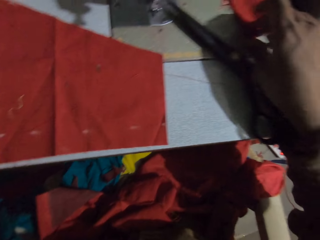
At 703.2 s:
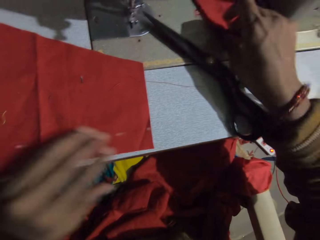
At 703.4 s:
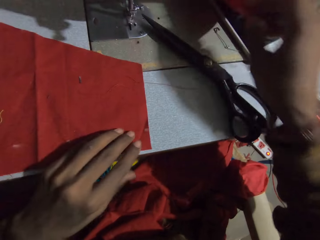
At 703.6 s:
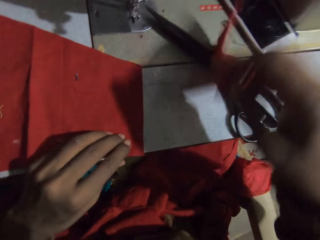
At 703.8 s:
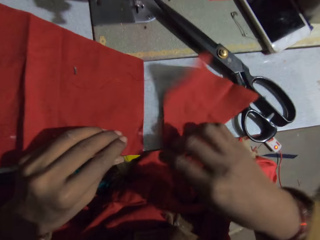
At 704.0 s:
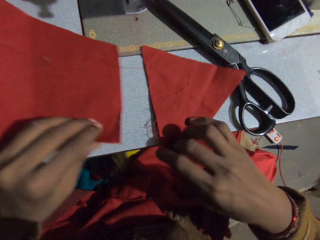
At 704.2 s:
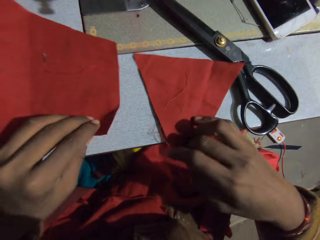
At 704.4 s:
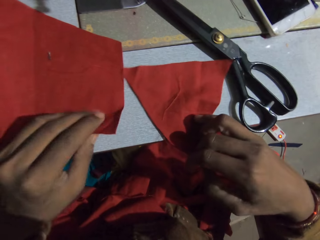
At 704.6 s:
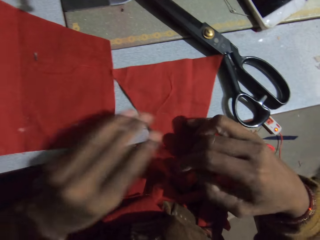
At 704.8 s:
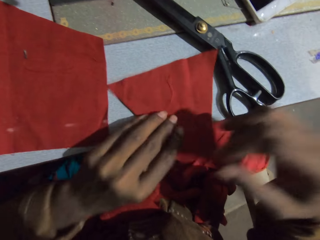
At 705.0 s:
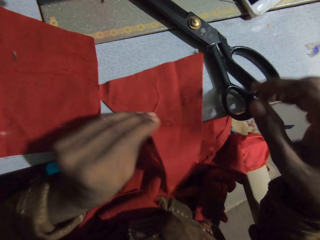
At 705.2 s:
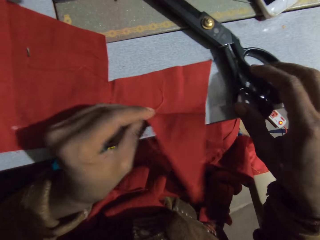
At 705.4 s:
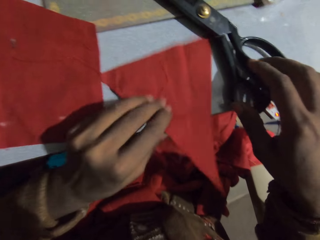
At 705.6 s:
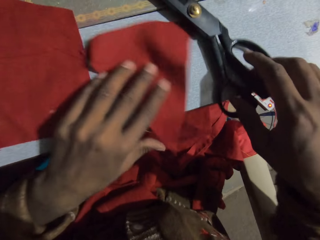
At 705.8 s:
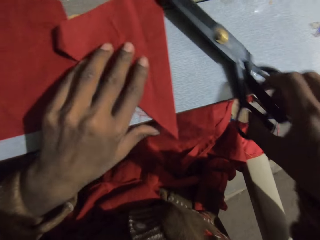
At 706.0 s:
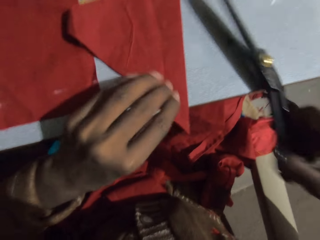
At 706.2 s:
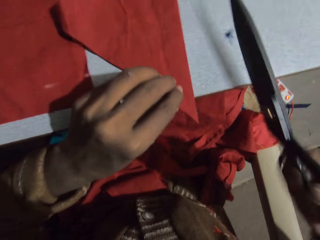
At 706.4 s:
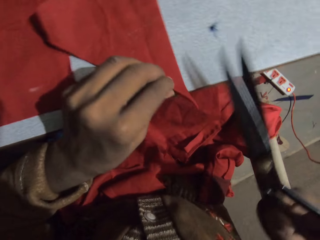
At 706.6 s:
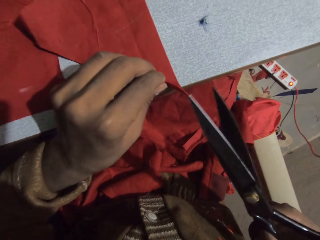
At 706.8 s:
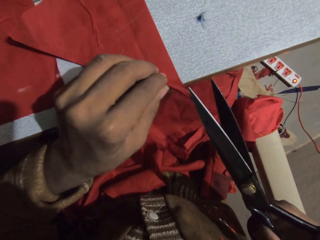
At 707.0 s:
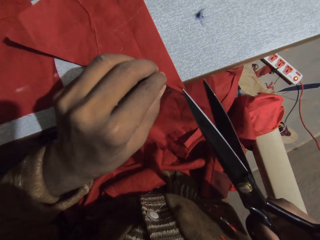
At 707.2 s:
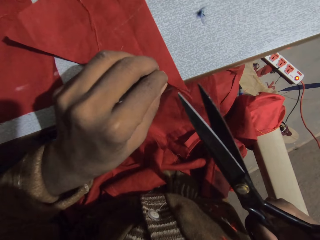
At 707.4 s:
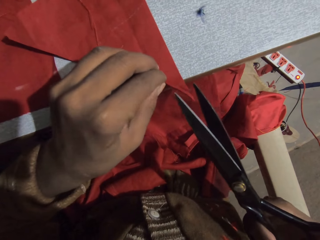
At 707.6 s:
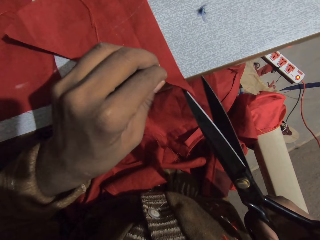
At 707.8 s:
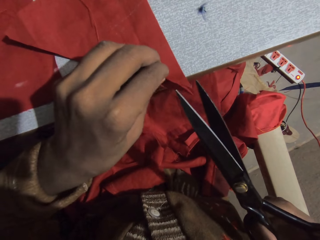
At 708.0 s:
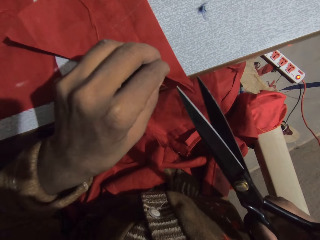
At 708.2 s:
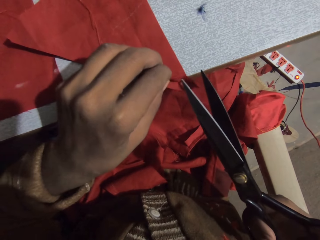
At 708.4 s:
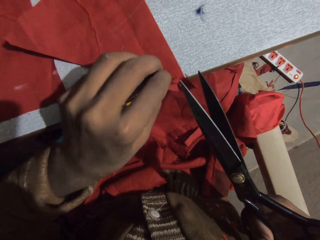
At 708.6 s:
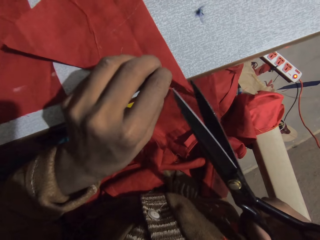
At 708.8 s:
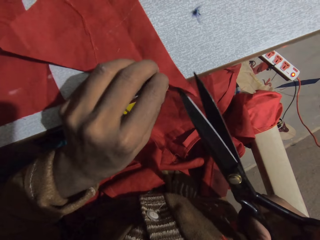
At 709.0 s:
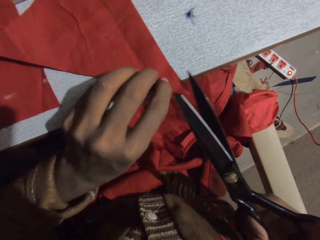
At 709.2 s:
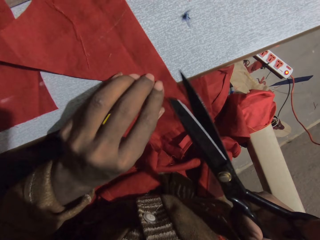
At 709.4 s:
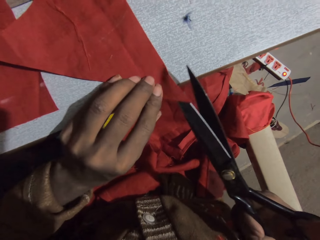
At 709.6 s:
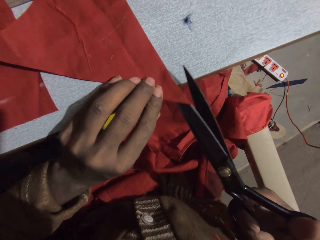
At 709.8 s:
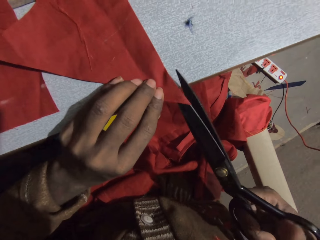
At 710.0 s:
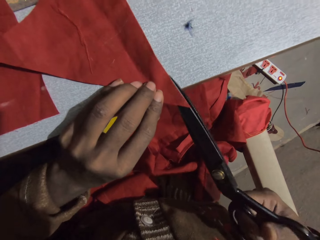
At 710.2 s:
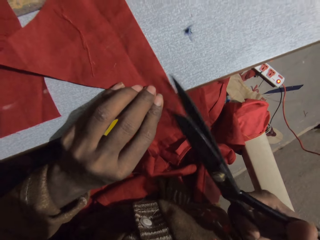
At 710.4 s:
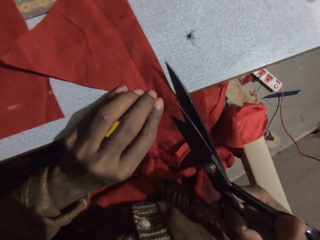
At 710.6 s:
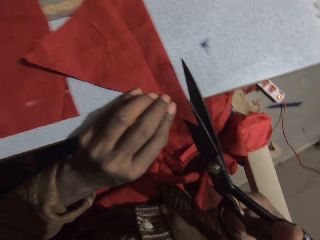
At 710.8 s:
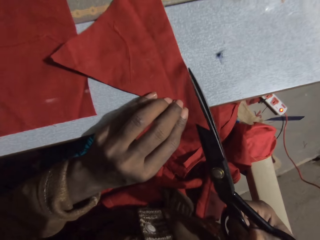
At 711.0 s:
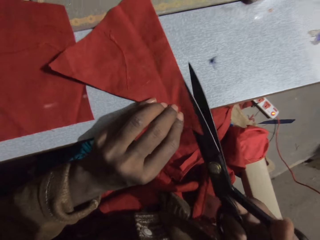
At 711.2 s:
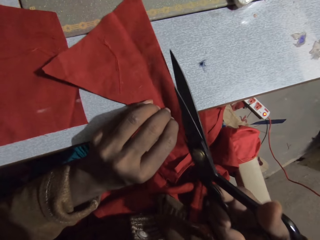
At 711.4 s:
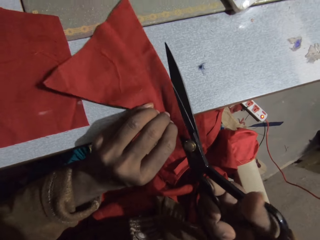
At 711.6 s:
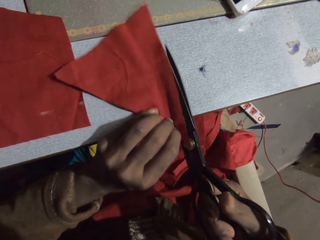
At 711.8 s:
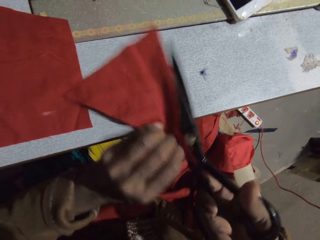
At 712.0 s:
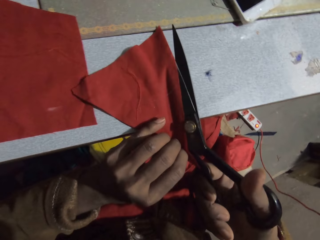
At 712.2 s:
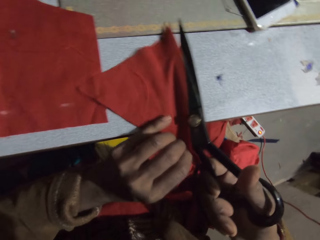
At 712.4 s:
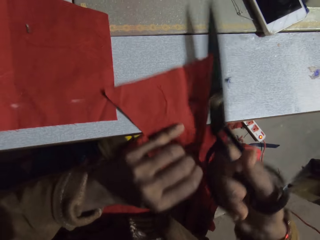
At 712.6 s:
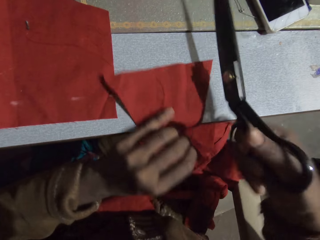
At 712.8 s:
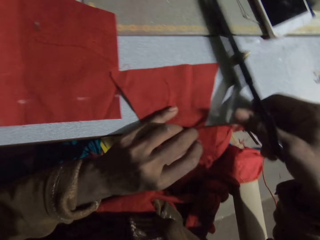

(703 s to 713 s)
The camera wearer picks up a piece of cloth and puts the cloth on the sewing machine. They pick up the scissors from the sewing machine. They hold the cloth. They cut the thread with the scissors. They cut the cloth with the scissors.

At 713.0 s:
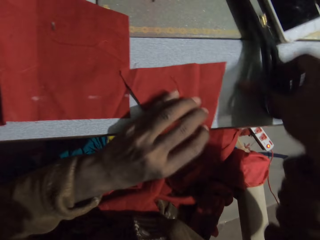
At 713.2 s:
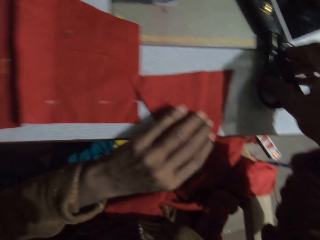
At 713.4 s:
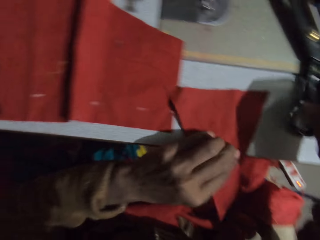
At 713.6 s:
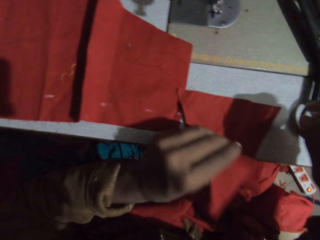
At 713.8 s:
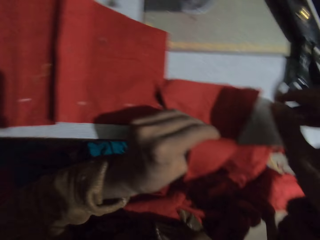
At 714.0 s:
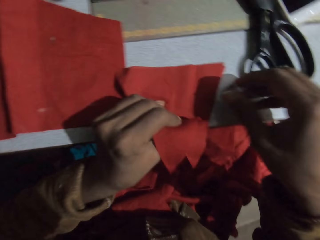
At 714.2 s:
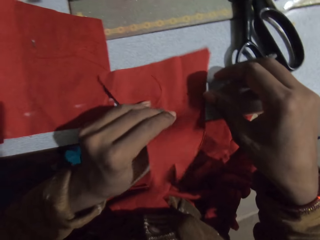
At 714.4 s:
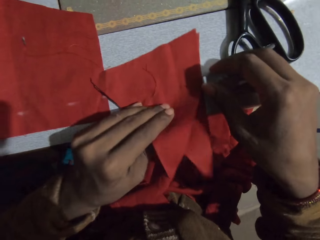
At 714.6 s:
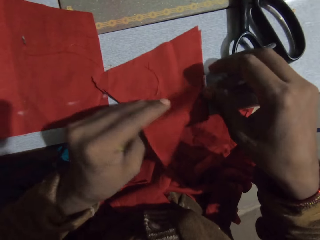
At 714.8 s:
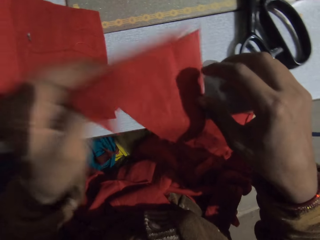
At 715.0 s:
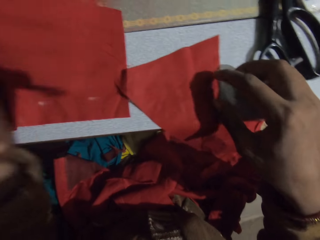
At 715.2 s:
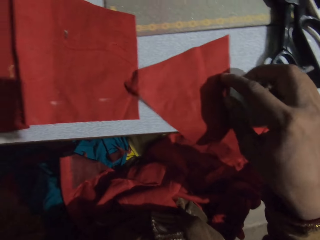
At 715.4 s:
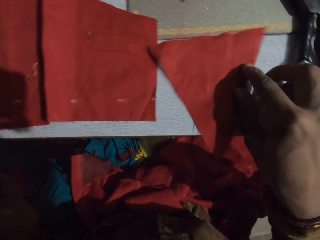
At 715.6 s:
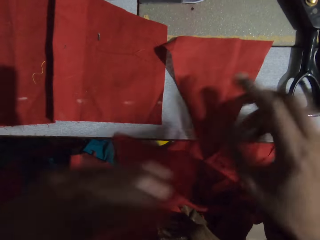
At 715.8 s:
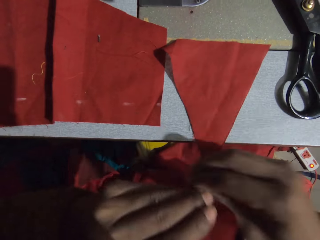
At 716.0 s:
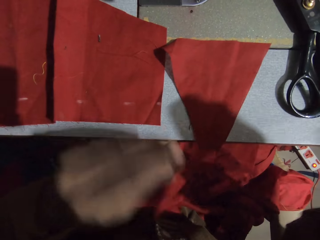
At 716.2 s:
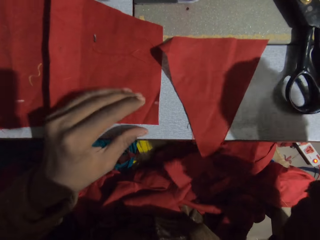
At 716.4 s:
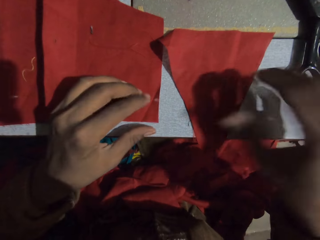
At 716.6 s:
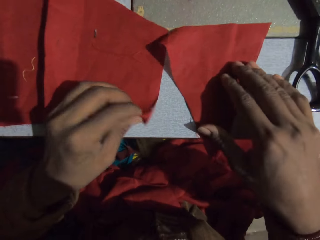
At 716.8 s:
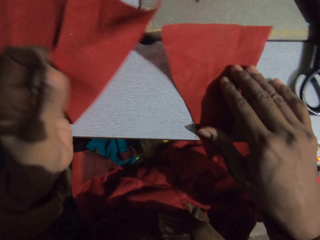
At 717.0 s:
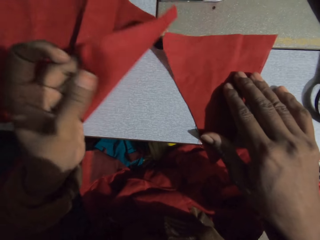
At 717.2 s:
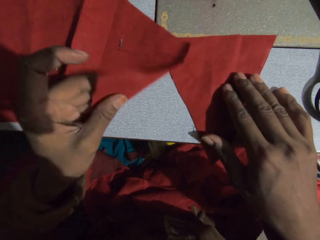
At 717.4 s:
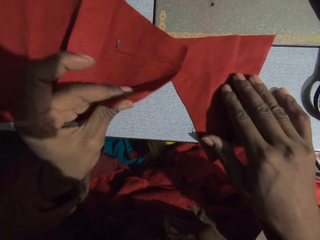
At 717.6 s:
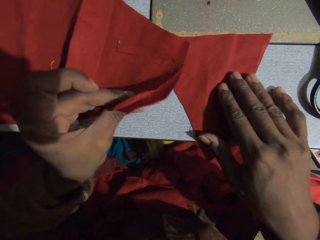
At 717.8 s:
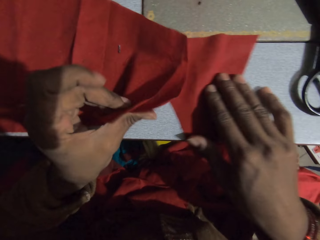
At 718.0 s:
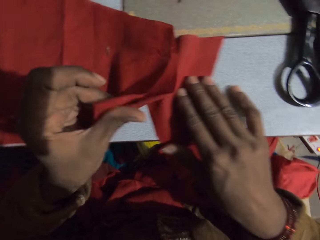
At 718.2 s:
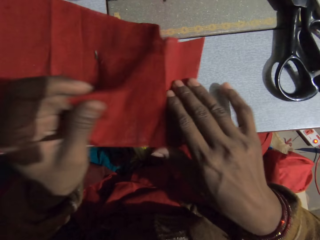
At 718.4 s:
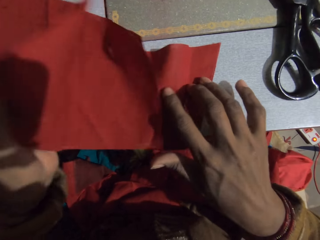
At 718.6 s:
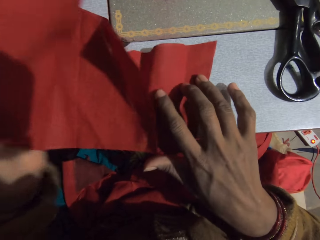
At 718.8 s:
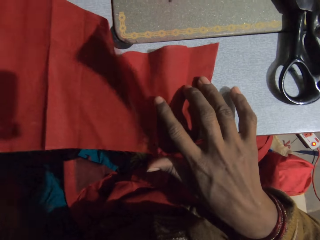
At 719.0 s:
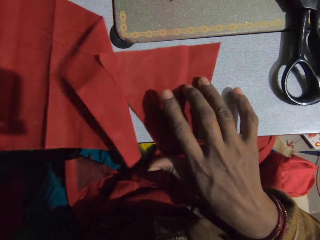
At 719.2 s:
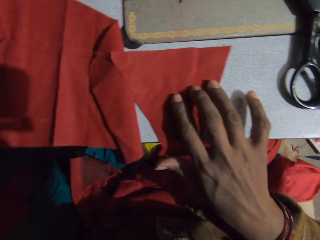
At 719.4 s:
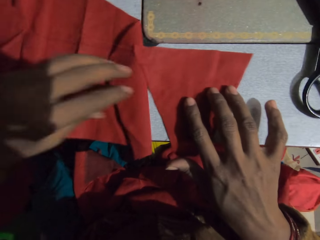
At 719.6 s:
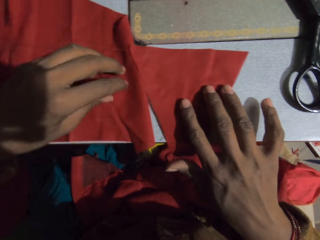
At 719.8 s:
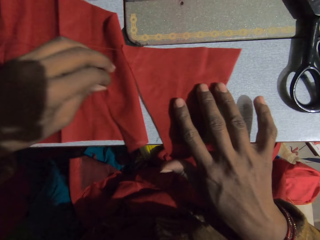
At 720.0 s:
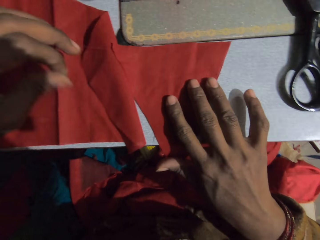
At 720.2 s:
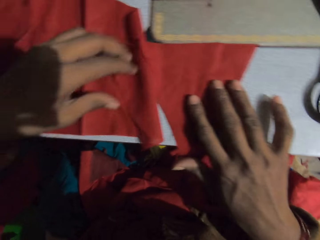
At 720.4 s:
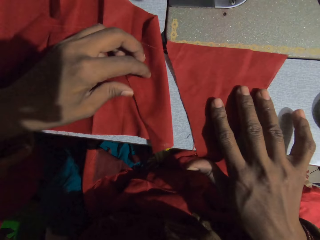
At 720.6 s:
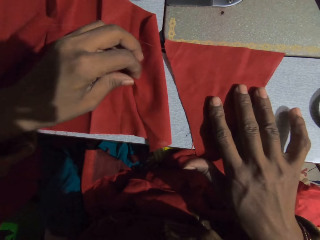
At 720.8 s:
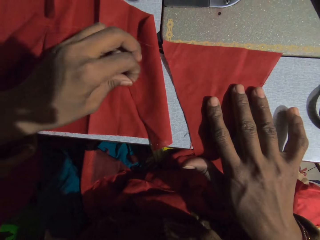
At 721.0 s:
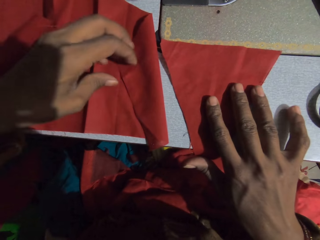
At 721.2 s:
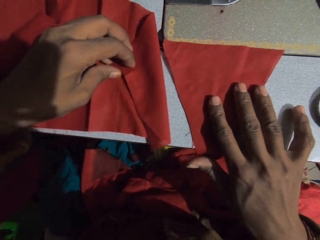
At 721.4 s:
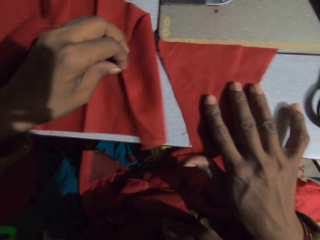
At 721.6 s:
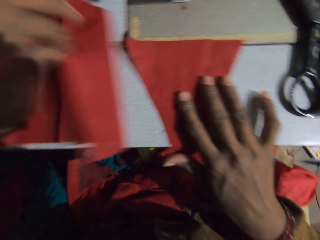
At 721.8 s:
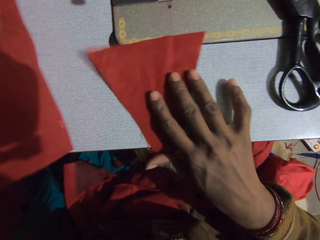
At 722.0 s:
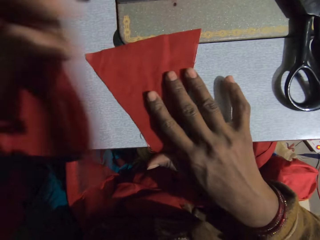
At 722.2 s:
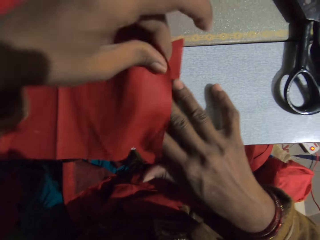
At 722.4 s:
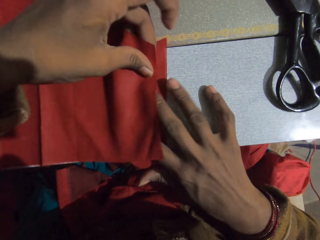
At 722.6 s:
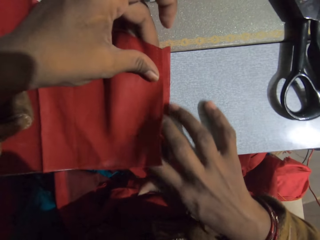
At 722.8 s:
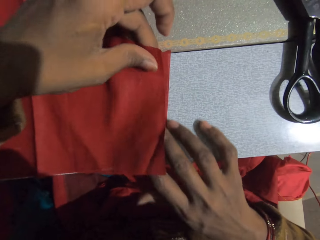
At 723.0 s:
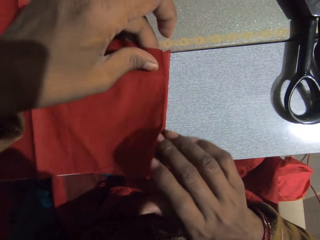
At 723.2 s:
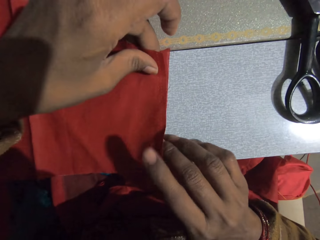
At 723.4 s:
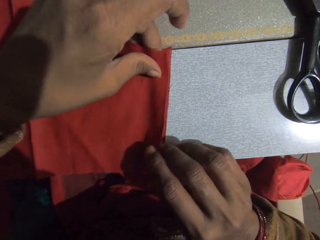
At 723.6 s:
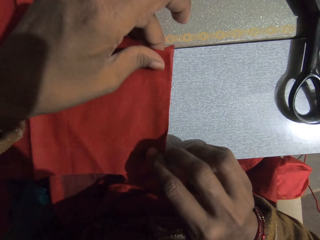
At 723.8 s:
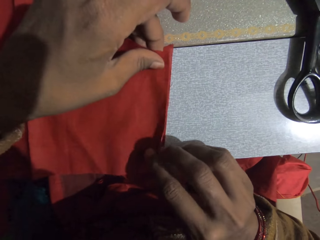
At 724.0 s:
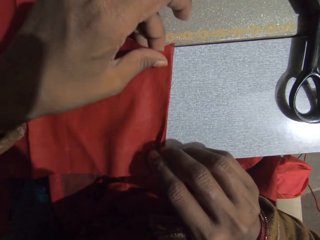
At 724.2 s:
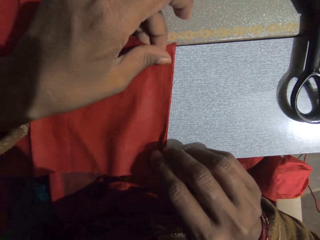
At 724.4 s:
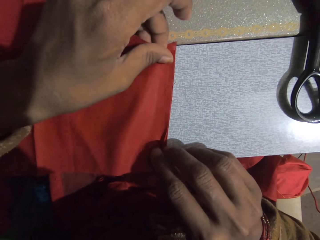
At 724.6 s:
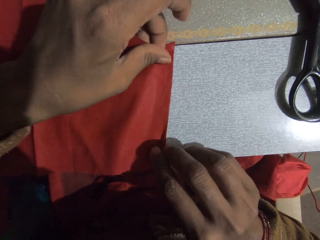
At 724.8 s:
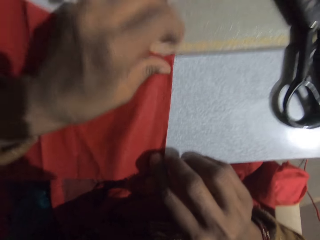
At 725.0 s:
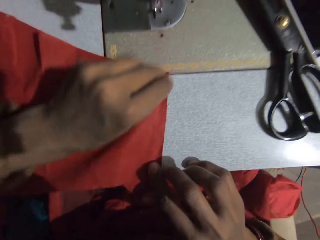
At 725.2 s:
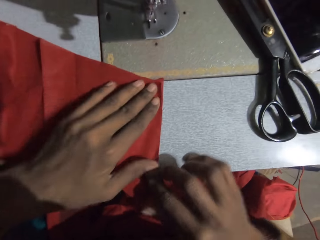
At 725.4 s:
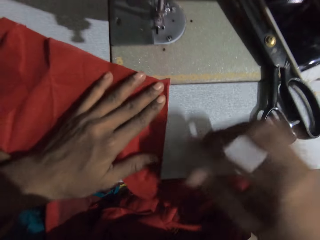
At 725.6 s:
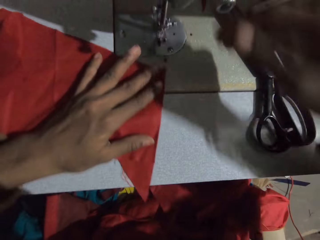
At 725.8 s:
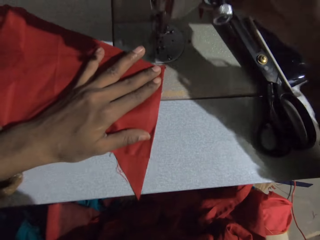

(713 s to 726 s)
The camera wearer puts the scissors on the sewing machine. They separate the two cloths. They put aside the piece of cloth. They arrange the cloths on the sewing machine. They sort the cloth. They align the cloths together.
